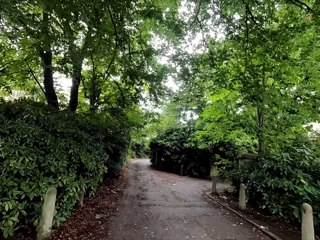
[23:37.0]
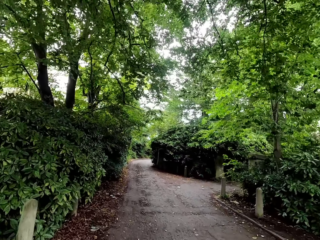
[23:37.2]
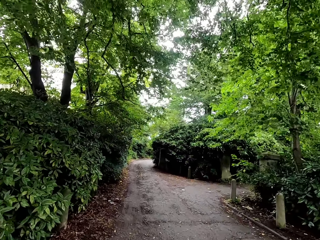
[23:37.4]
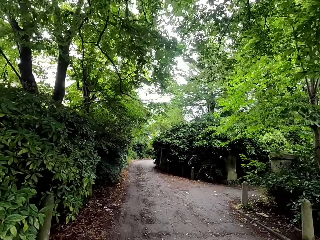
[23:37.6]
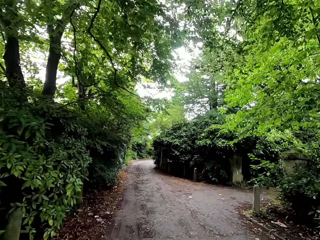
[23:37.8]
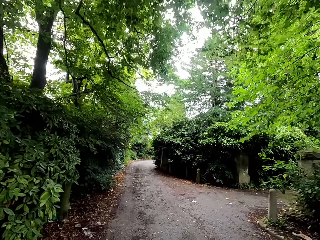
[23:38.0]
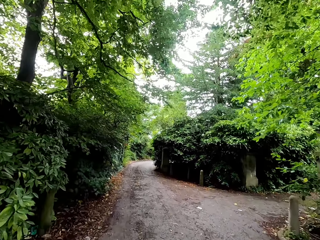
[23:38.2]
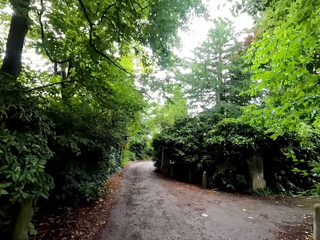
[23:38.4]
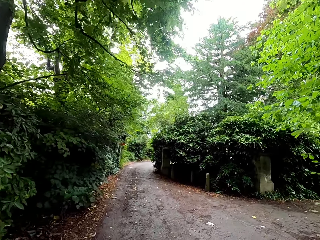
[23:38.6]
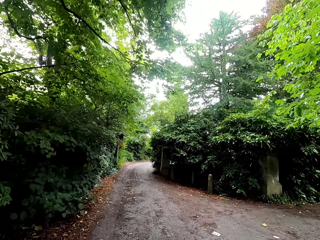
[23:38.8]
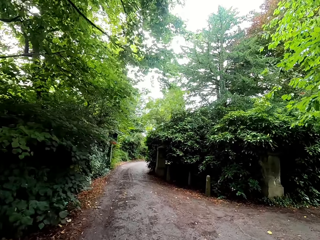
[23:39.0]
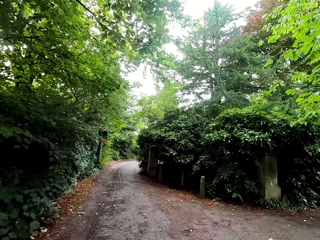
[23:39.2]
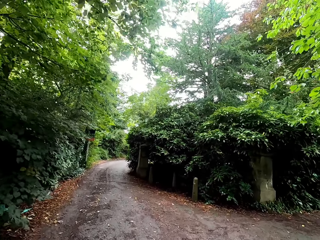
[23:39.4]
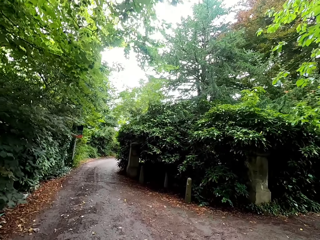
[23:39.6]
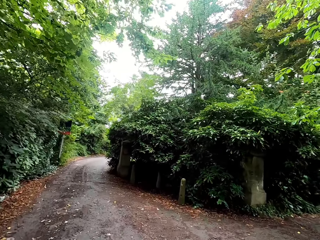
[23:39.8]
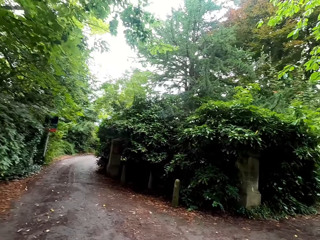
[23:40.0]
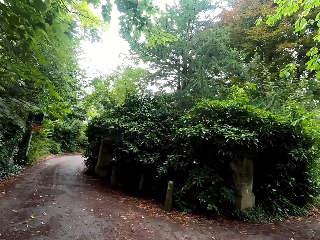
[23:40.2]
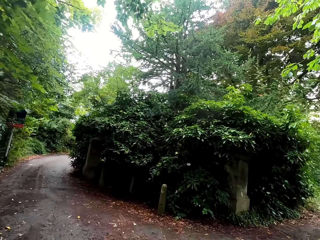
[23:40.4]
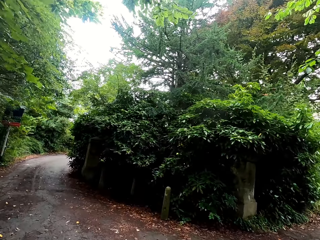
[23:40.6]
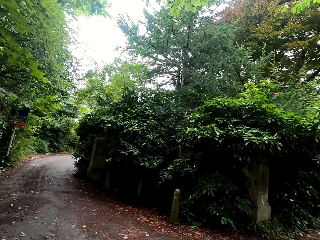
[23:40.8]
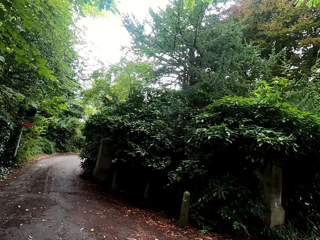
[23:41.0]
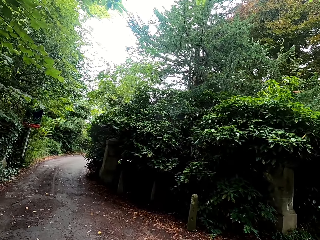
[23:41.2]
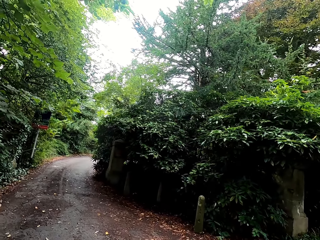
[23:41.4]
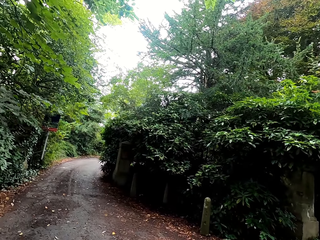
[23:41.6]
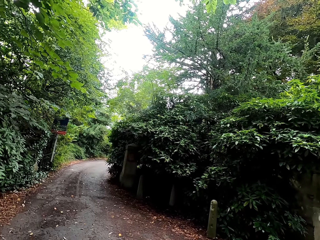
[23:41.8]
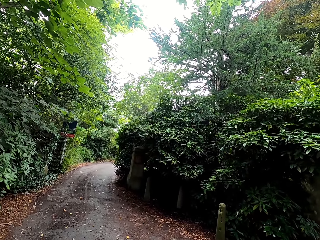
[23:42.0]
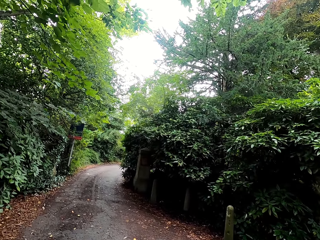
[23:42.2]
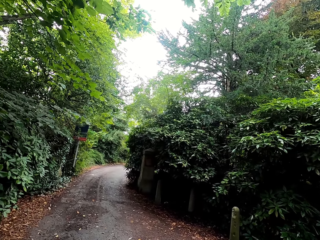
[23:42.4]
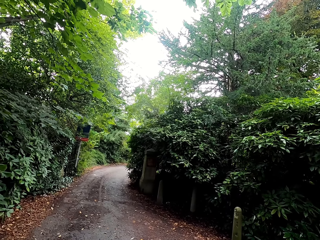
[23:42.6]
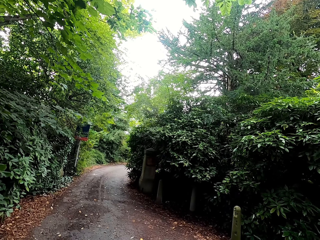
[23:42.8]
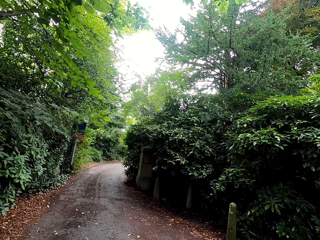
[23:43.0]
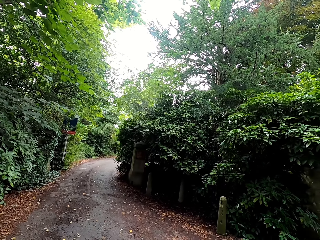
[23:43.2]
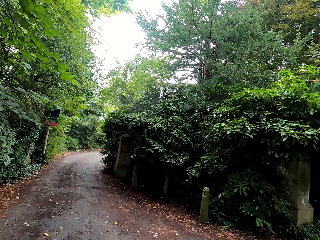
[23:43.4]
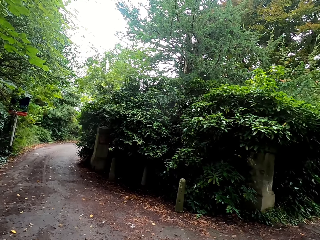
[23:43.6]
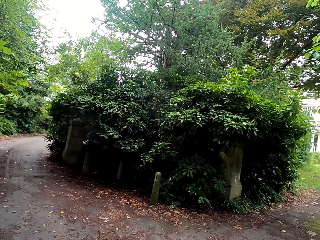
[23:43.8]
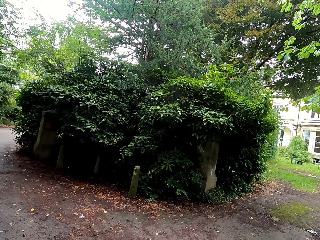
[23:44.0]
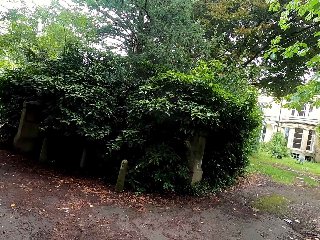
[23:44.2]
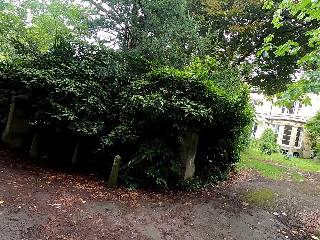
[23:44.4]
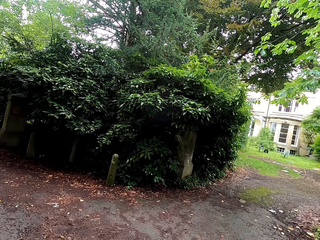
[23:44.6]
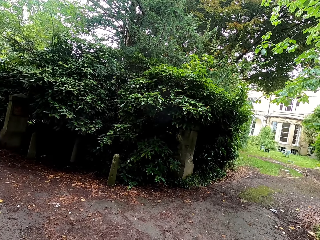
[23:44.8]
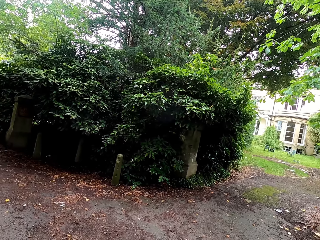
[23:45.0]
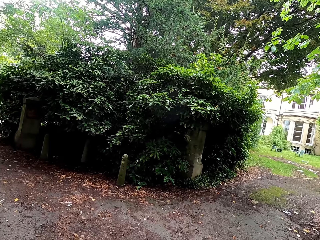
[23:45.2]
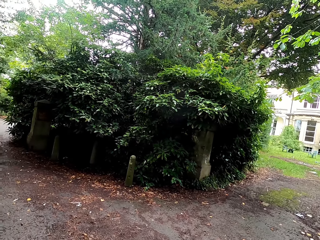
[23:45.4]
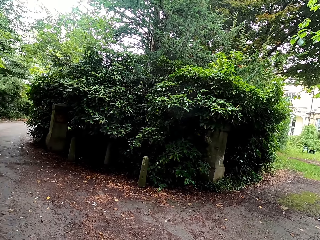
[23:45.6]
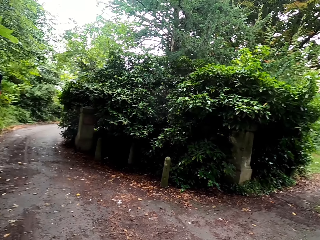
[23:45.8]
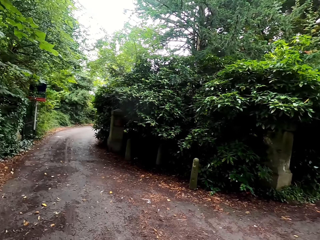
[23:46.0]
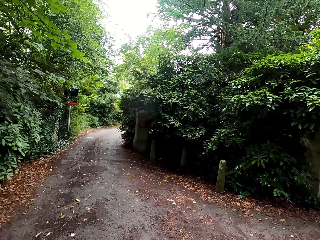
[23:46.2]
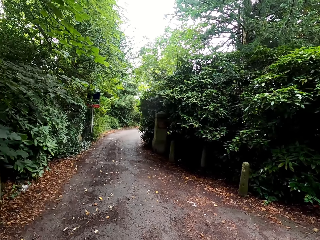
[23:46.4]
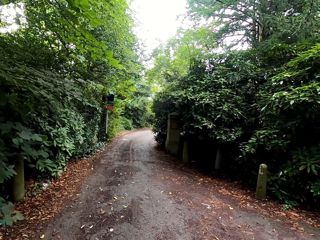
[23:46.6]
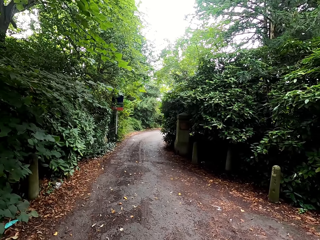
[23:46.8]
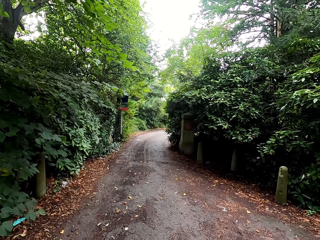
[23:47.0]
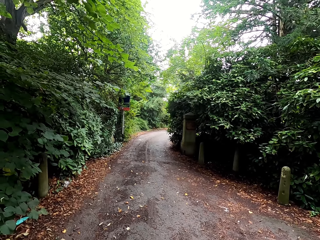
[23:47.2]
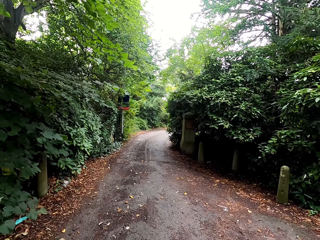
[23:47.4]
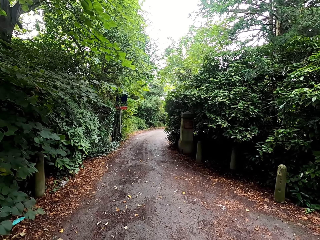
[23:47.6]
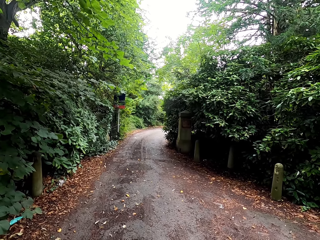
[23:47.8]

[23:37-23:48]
The camera wearer stops the bicycle and looks around the compound.

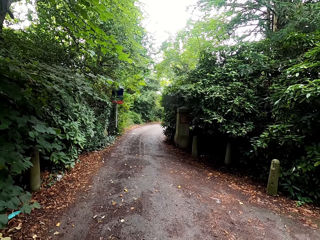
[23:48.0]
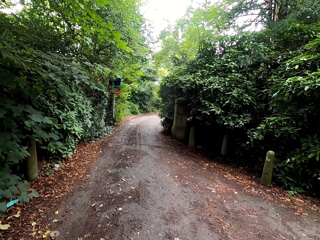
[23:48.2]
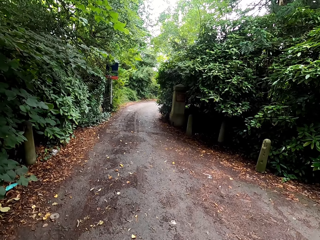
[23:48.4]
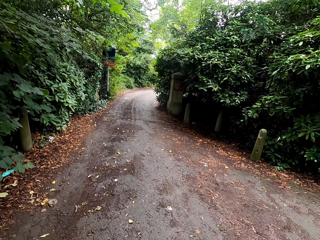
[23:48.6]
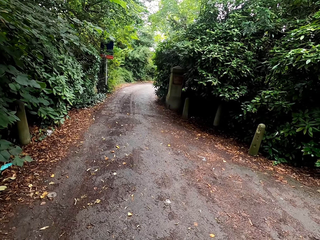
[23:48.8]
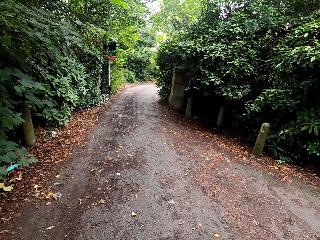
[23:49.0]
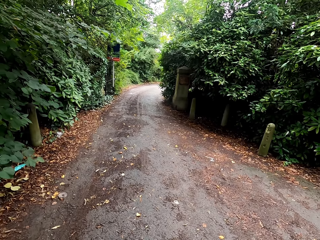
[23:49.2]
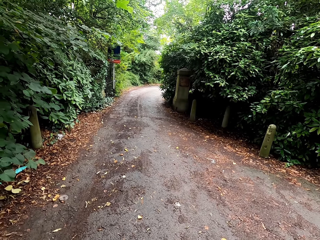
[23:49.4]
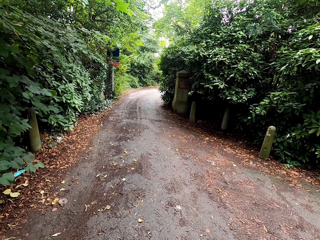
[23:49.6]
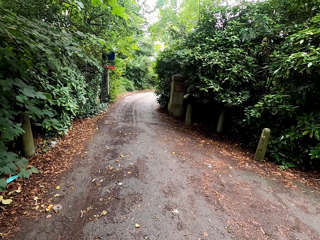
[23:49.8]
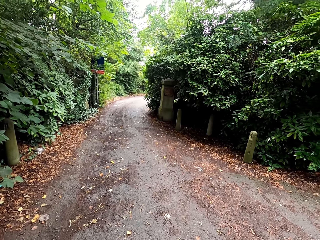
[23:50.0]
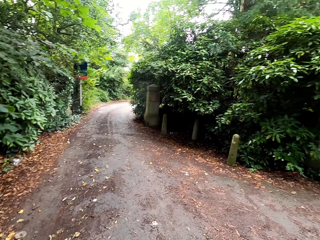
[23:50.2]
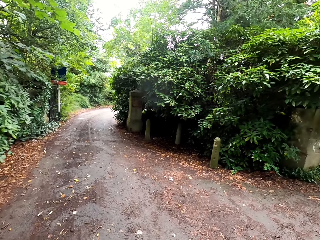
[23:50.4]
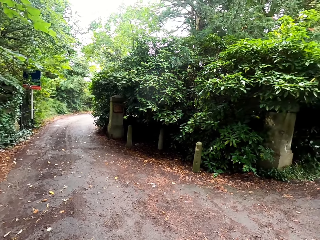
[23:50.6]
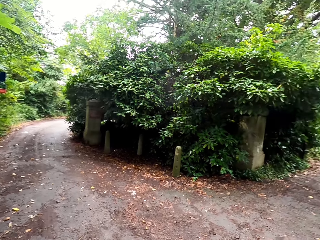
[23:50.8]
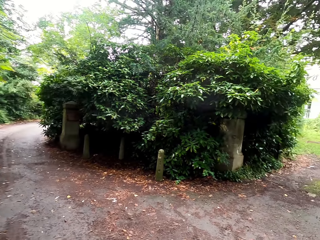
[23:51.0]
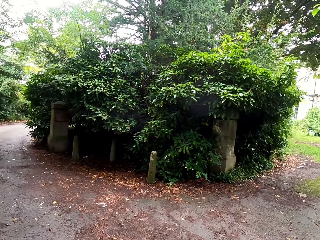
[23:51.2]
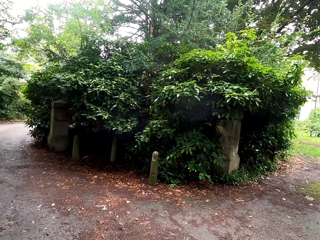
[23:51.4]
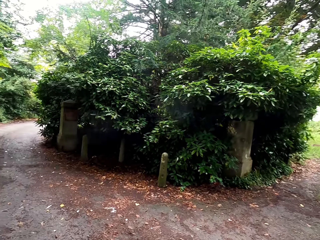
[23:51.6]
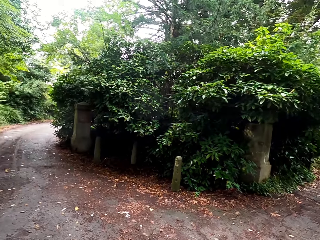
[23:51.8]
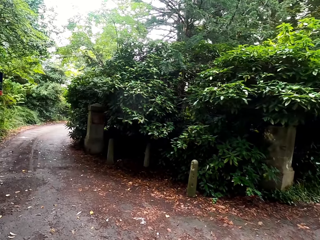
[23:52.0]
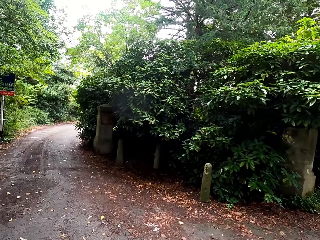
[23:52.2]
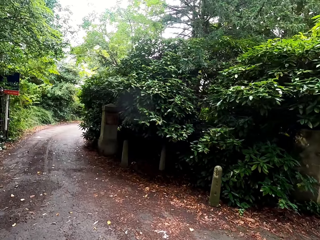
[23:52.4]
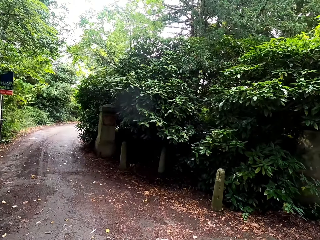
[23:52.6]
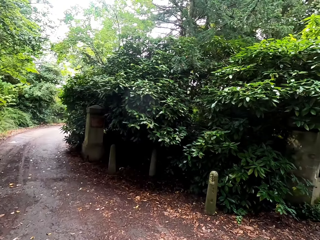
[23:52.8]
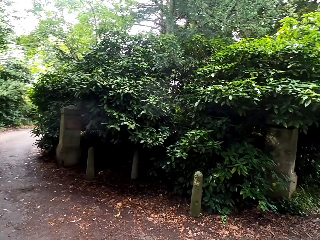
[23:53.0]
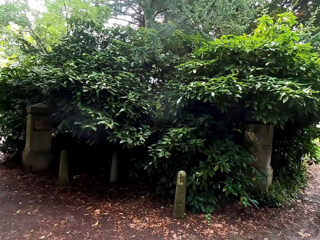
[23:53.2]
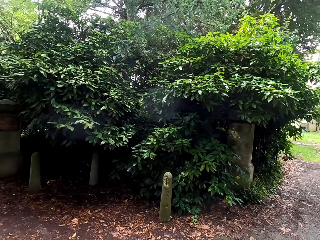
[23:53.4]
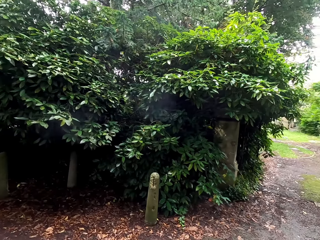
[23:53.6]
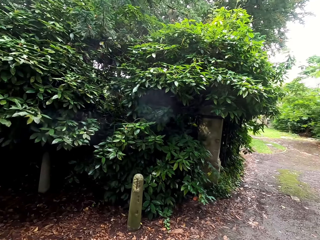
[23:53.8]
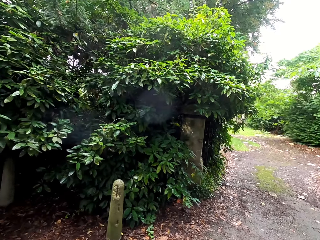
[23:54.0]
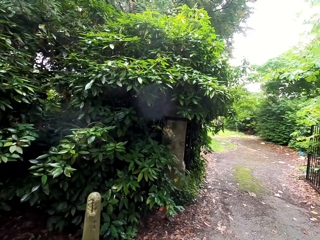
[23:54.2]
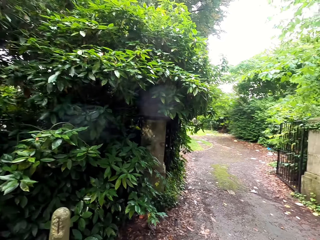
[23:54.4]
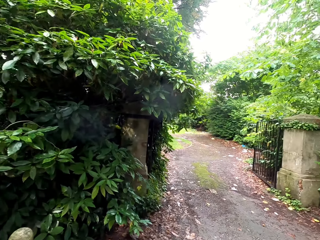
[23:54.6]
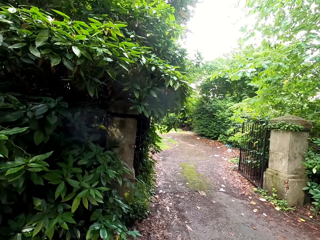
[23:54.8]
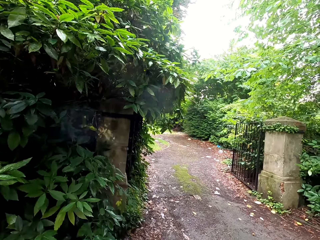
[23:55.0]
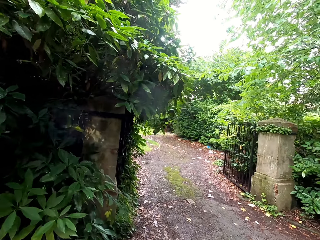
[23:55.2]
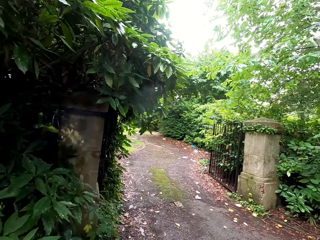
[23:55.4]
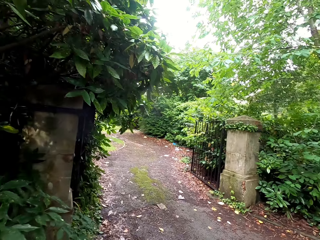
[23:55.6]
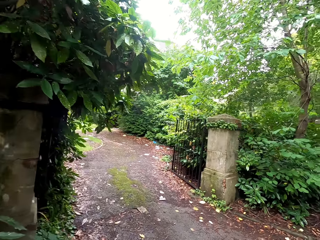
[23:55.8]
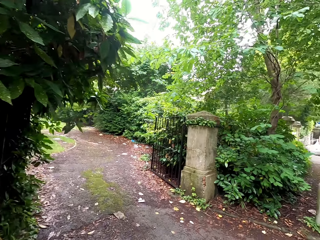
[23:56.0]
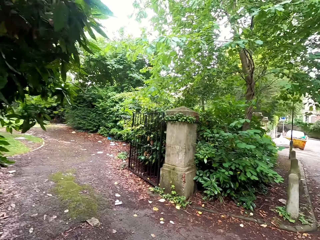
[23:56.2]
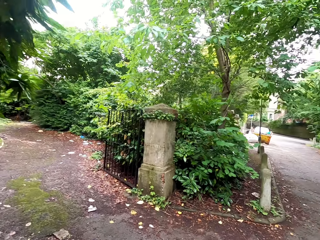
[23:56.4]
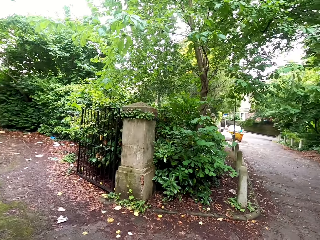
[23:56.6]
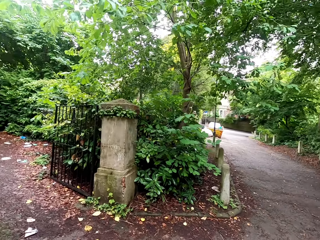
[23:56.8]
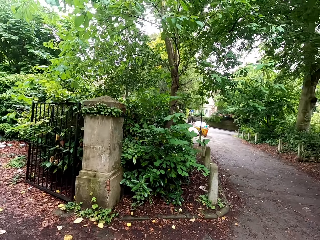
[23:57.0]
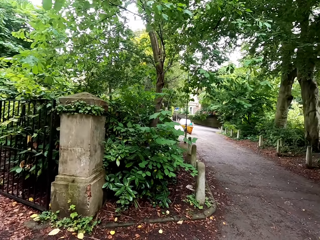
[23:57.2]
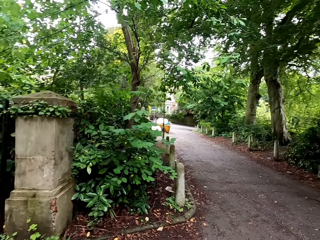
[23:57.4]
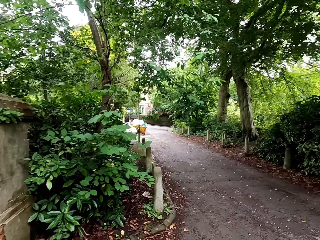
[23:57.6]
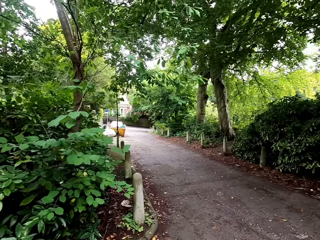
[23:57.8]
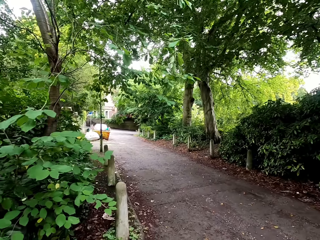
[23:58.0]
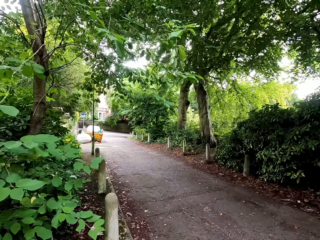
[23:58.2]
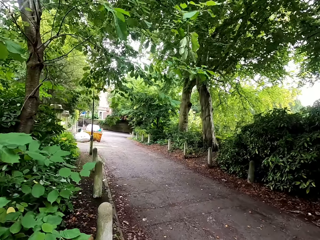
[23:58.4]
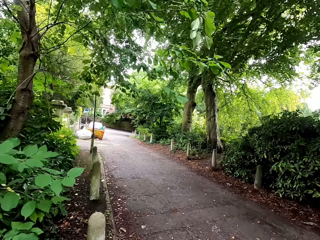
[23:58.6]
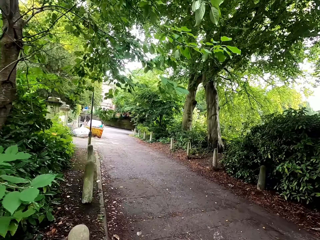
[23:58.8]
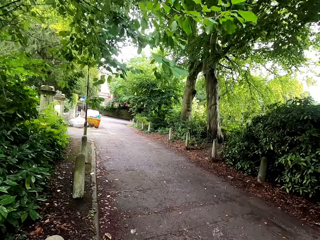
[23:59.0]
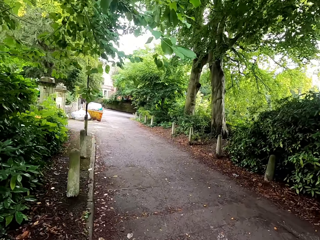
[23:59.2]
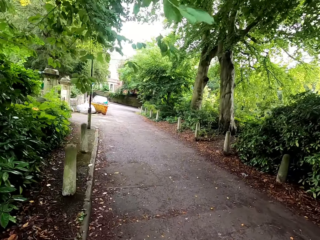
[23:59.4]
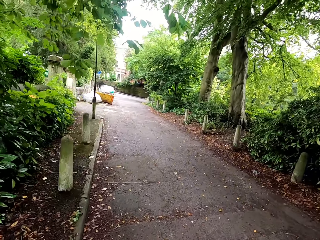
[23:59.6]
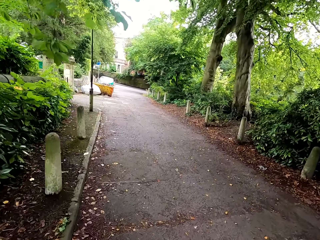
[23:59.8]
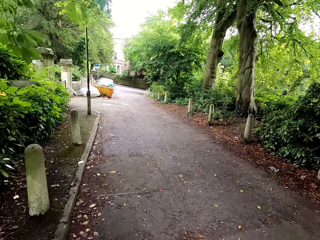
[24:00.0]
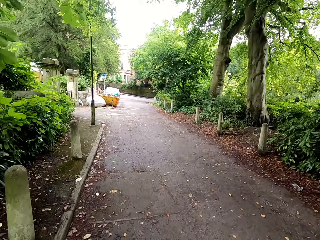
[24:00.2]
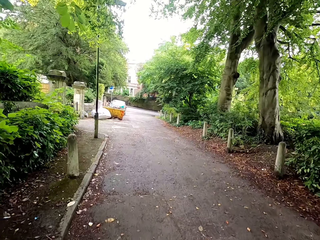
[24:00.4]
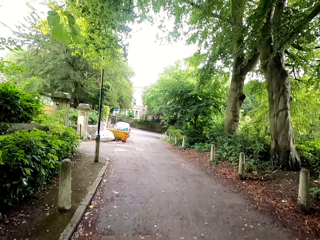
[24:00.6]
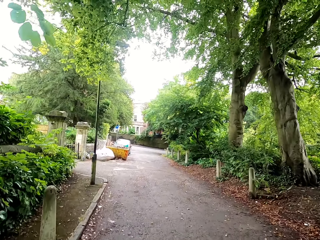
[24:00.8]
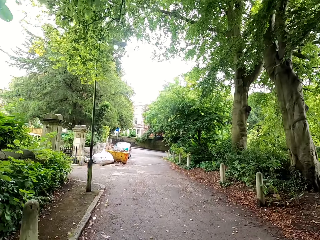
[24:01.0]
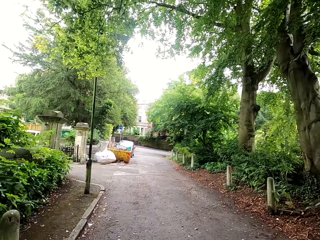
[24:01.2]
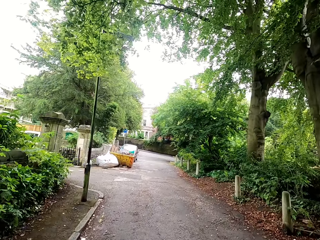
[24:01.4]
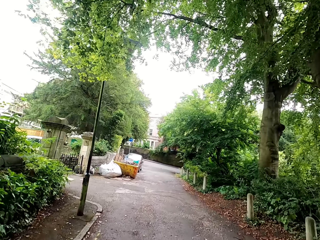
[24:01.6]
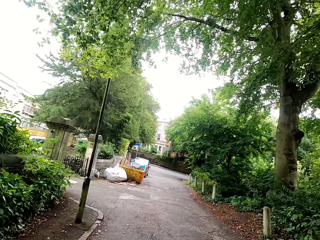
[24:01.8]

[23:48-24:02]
The camera wearer rides a bicycle. They turn around. They ride the bicycle.
